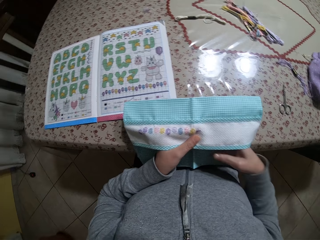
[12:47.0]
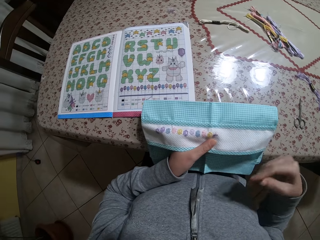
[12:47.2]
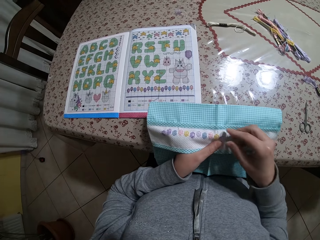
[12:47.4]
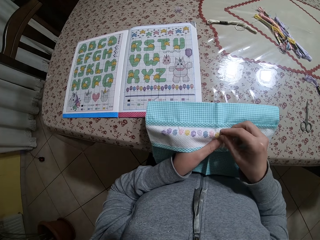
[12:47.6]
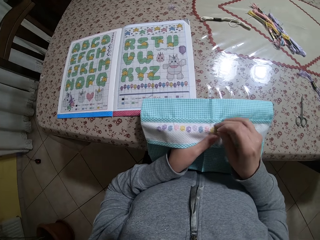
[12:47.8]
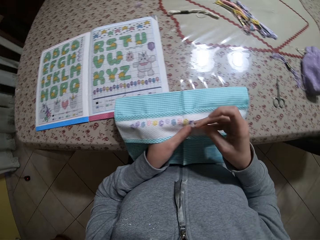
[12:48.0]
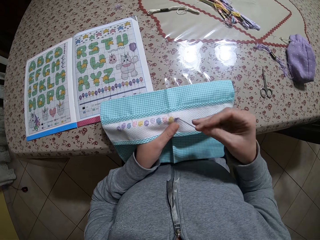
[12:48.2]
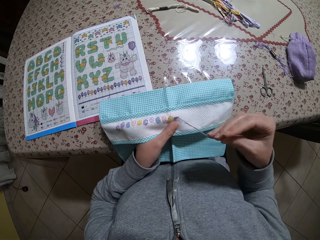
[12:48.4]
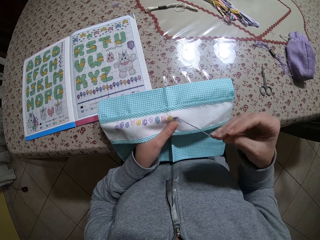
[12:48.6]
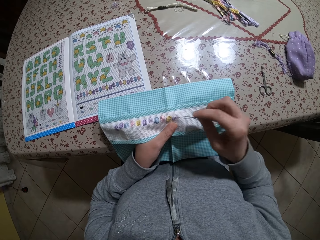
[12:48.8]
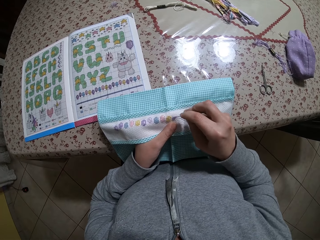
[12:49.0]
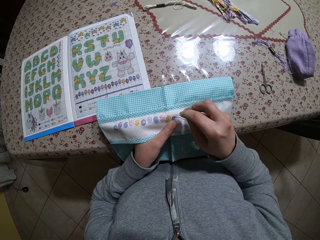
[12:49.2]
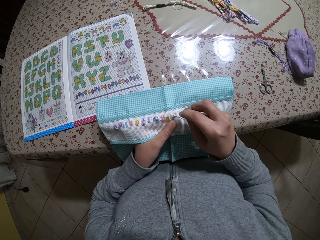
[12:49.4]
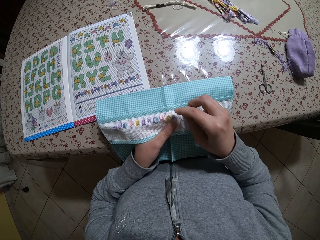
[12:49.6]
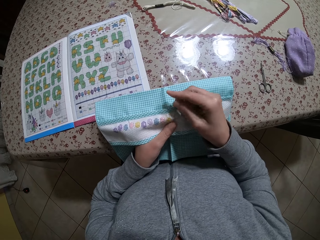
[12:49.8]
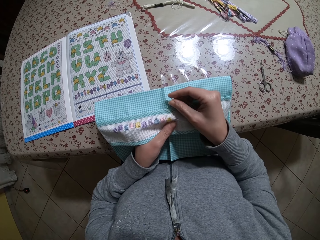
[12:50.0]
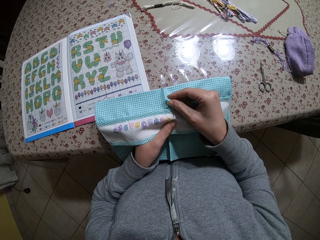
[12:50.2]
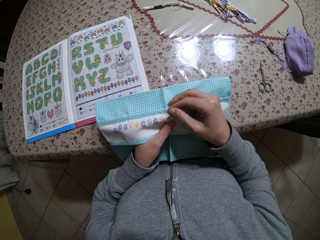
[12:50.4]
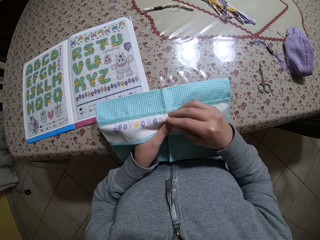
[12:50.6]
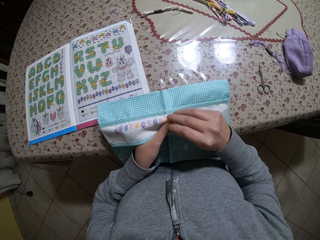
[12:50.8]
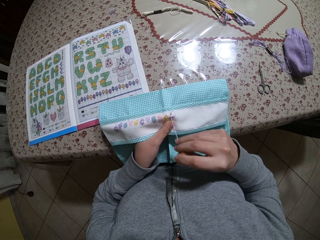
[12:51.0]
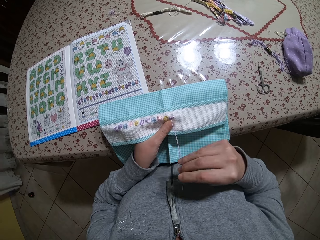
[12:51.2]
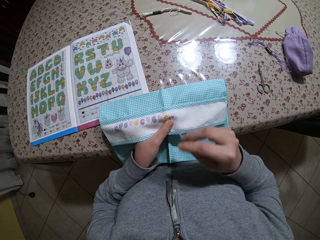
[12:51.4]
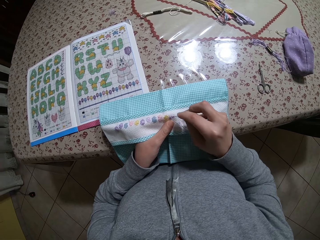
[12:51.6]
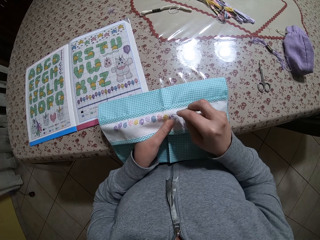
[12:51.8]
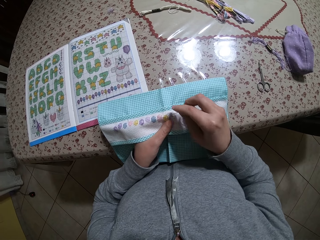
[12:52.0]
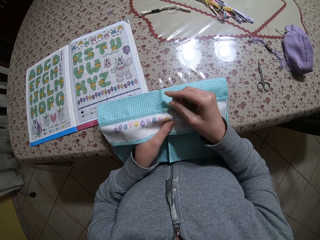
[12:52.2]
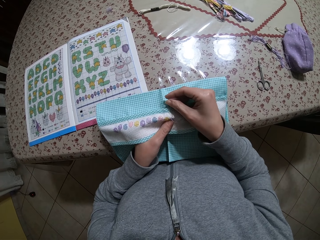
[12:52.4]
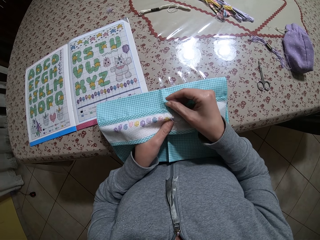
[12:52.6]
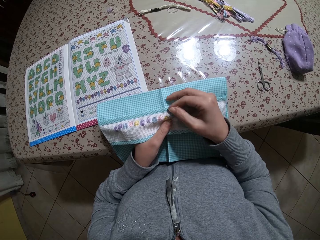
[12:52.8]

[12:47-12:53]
The camera wearer sews the cloth.

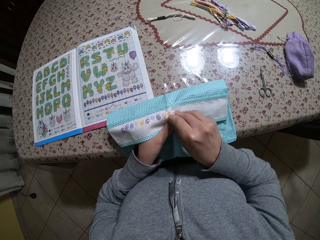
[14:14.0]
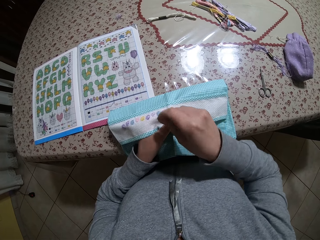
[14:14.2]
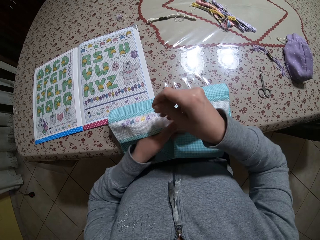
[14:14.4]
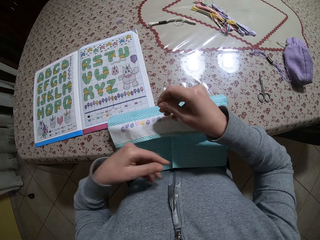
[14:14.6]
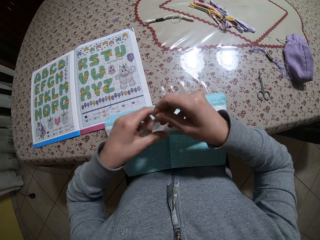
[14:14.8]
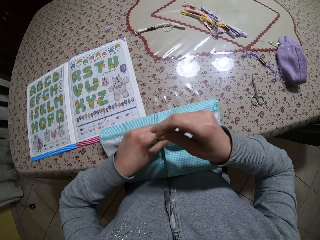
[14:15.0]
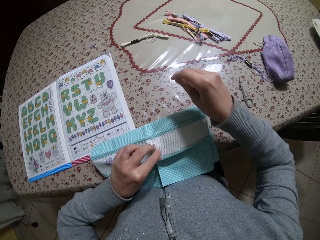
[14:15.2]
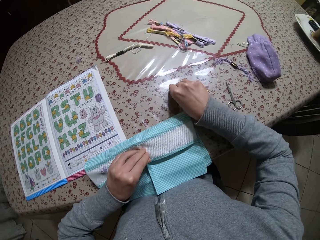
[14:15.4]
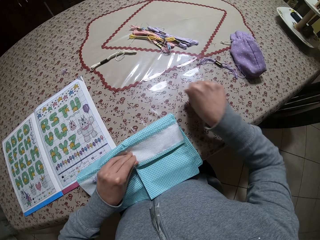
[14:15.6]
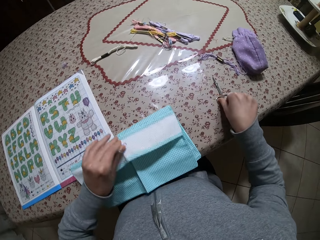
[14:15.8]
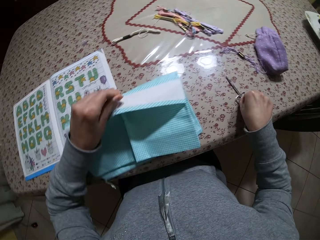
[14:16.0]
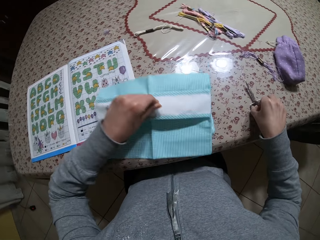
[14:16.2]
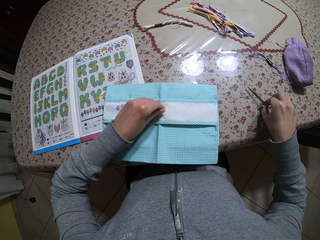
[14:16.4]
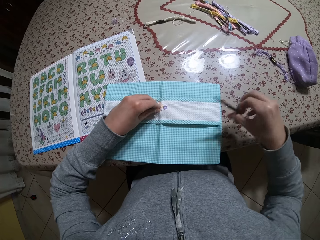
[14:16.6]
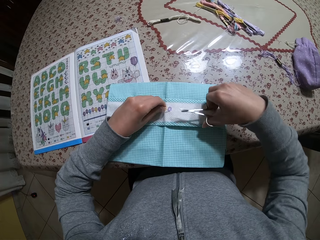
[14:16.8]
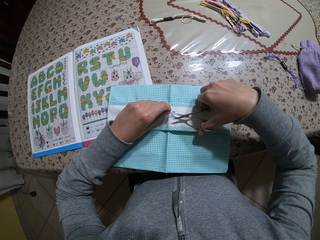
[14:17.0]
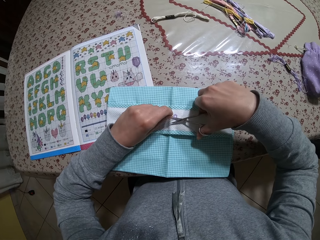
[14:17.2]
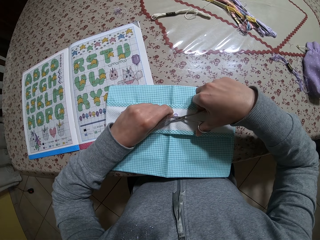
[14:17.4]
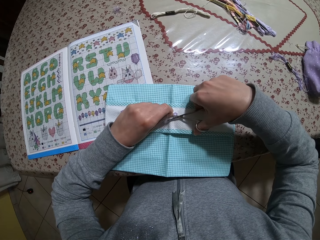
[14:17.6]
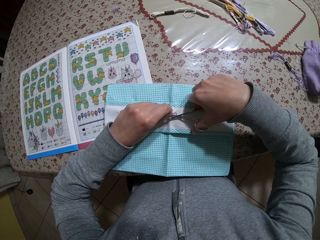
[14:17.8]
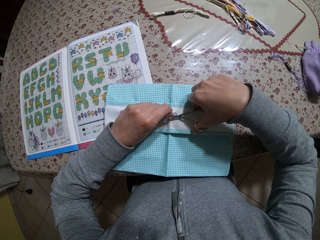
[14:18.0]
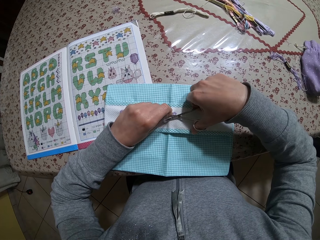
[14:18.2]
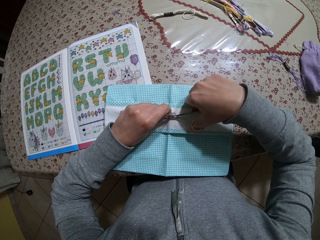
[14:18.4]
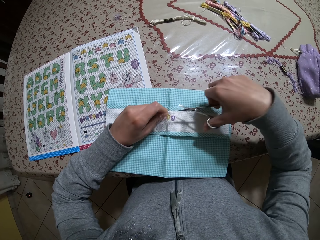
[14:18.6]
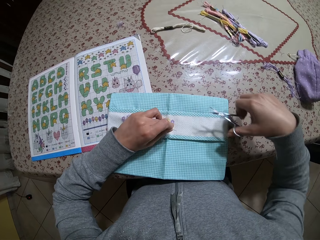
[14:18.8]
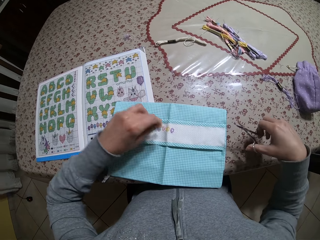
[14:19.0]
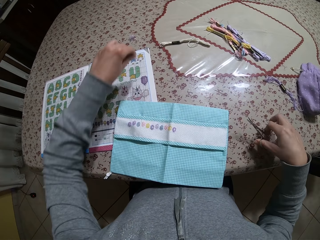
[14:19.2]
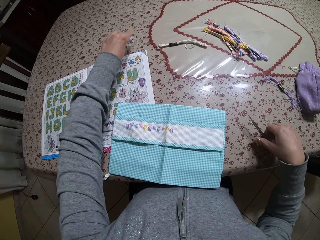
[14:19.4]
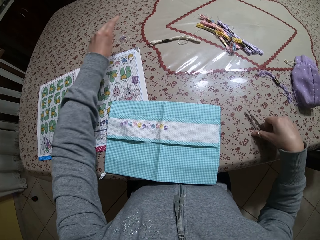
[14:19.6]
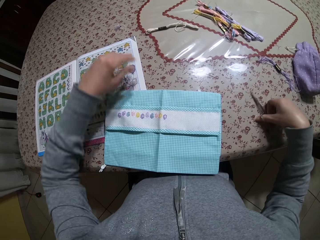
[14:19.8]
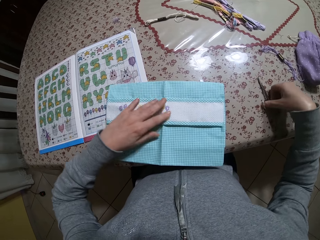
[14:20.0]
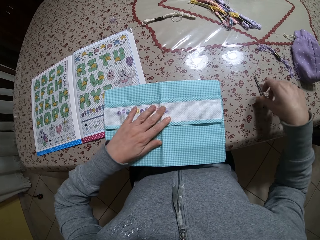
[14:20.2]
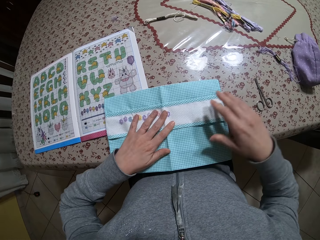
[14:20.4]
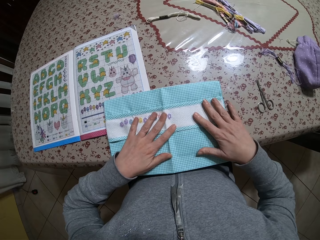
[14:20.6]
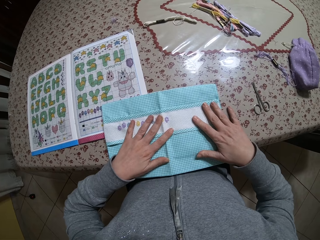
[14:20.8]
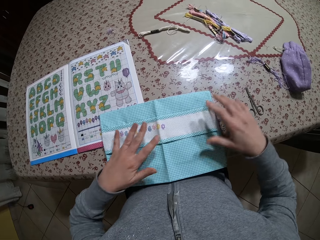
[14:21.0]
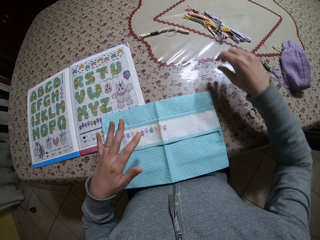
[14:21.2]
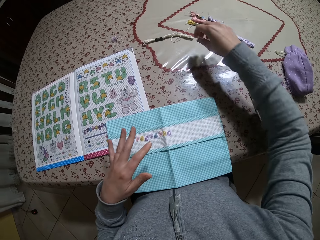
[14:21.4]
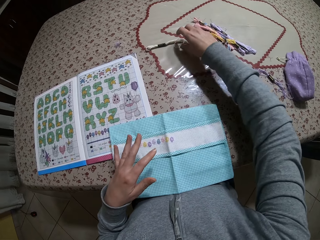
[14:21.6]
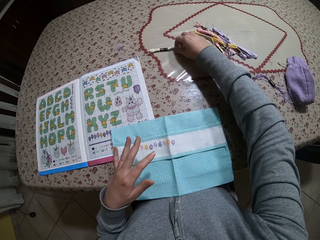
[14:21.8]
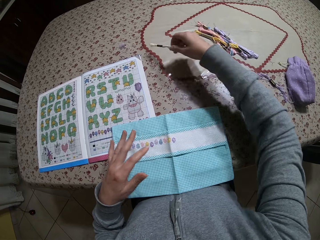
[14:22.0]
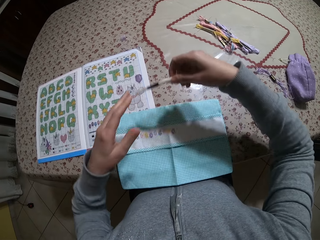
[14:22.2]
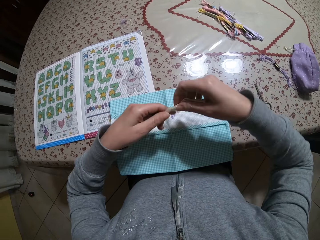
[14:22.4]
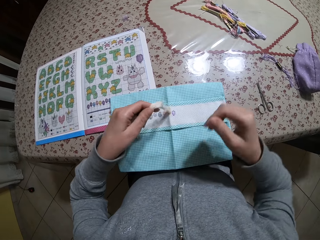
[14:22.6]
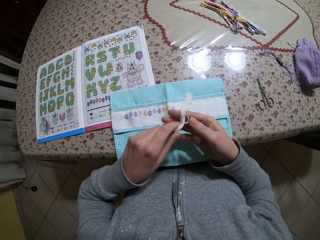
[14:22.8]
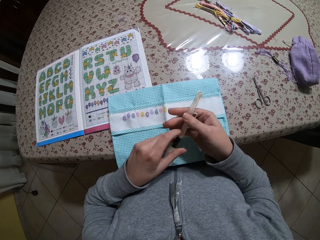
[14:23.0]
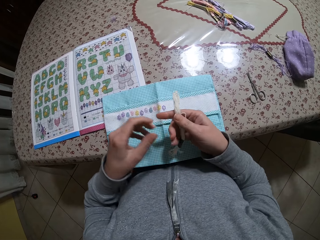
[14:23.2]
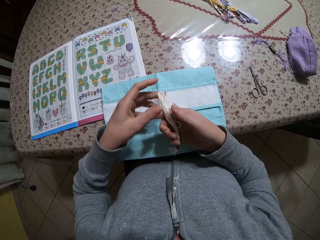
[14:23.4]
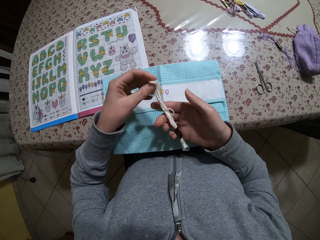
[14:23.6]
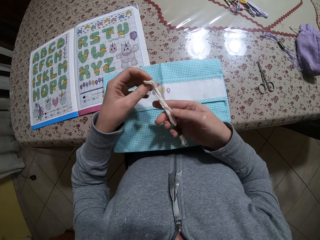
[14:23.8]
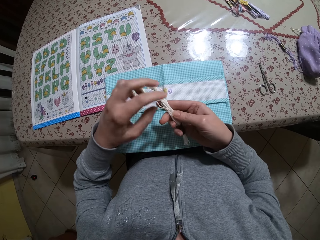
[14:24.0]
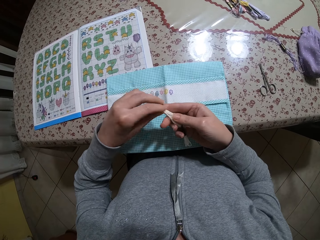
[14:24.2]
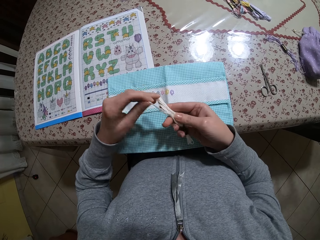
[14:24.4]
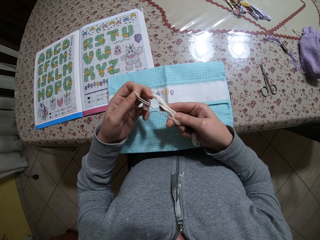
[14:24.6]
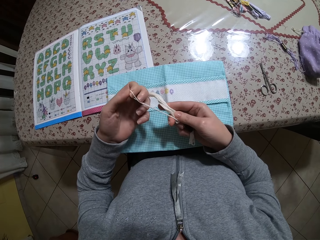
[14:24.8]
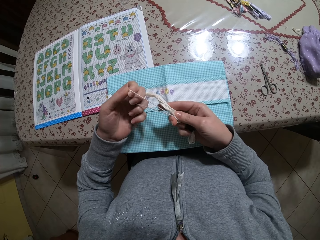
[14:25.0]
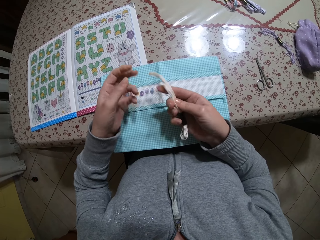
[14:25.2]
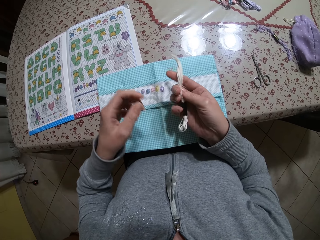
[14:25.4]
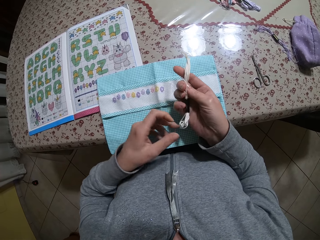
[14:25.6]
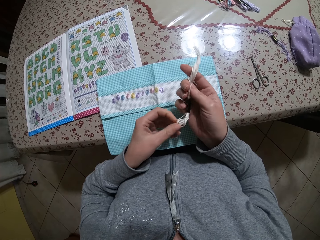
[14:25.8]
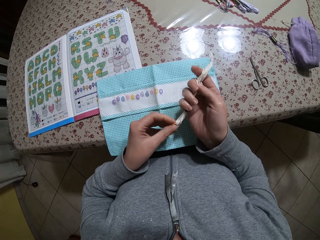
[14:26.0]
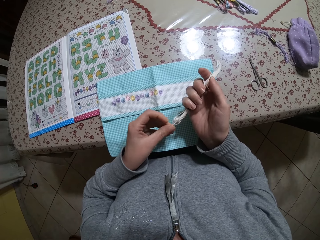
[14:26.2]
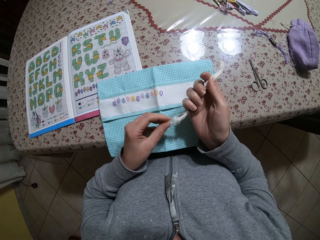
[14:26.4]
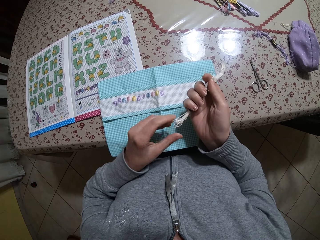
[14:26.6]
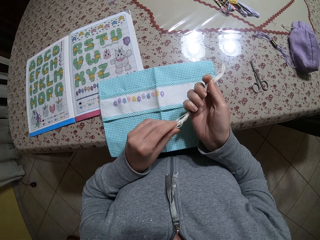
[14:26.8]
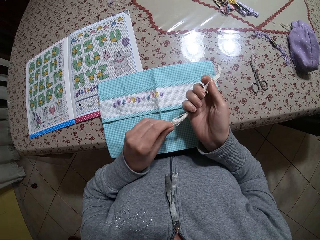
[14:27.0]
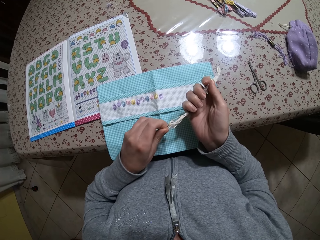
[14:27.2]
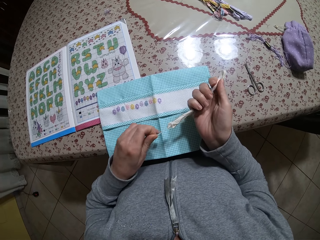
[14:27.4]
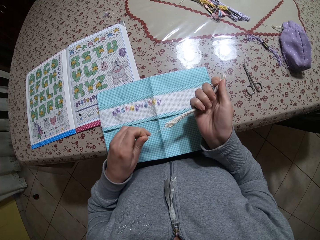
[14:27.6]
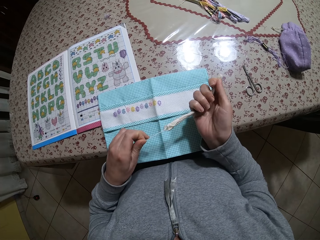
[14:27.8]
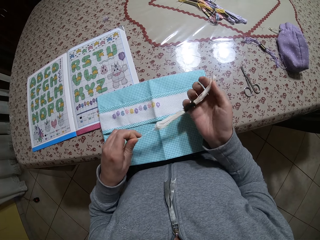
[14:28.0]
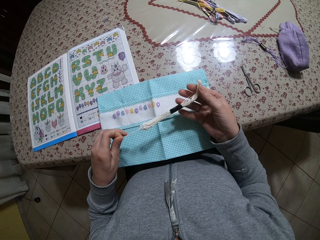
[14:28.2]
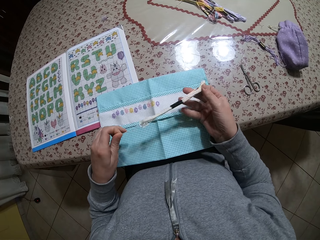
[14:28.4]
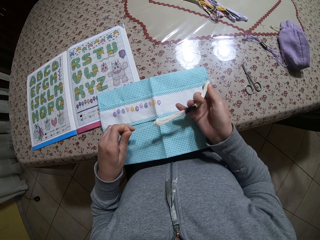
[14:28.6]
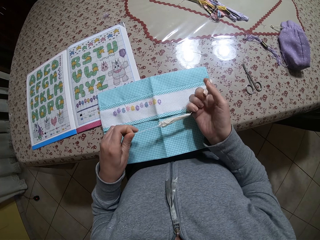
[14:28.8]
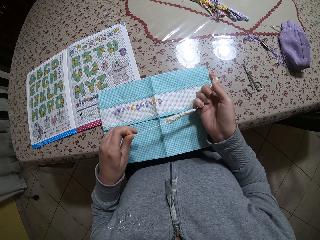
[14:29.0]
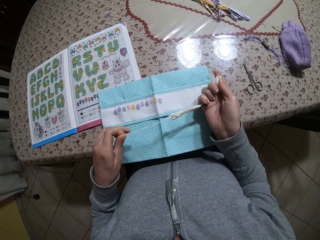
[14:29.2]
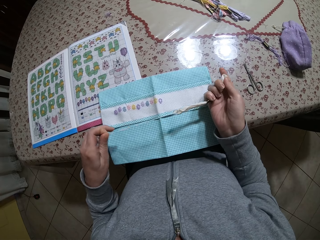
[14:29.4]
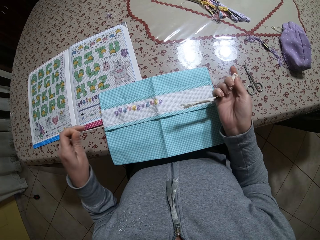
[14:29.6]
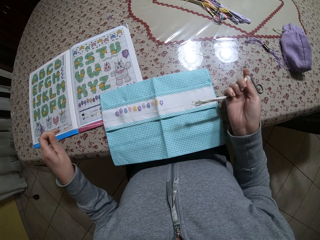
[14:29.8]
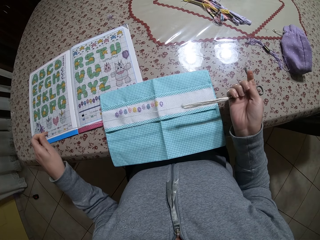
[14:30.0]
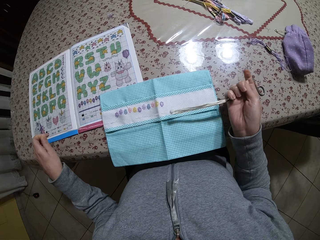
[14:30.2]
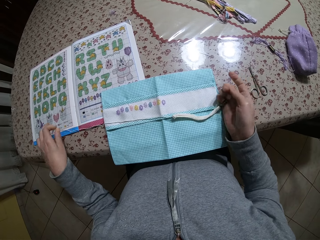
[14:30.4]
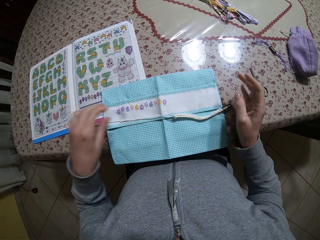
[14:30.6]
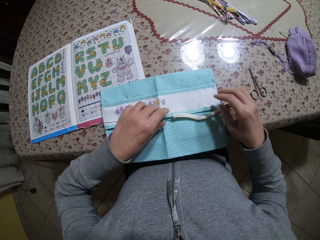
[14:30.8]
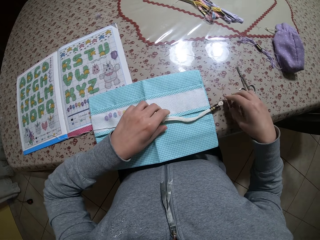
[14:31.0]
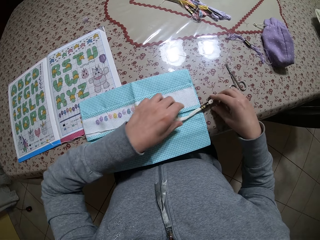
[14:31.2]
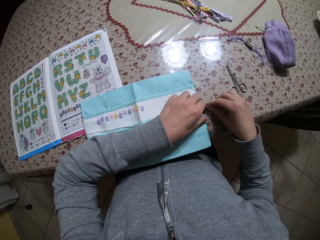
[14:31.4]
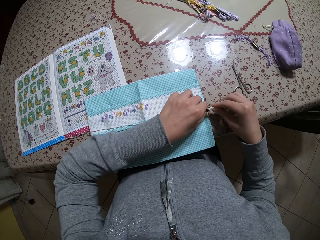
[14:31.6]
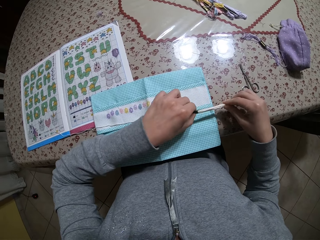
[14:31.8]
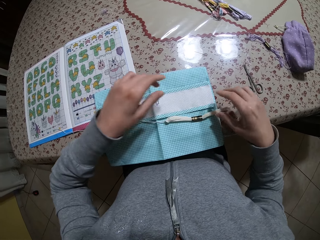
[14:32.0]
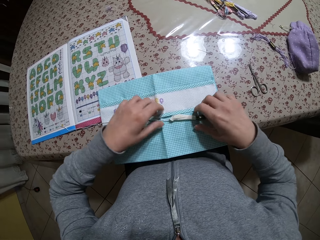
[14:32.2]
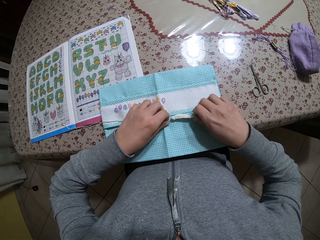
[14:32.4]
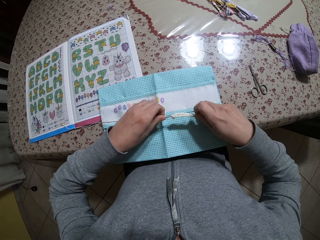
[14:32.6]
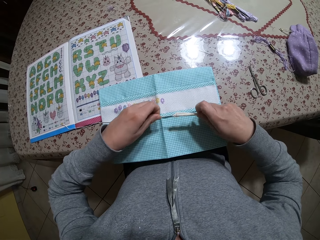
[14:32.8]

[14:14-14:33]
The camera wearer drops the needle on the table with his right hand. He picks up embroidery scissors with his right hand. He cuts the thread on his left hand with the embroidery scissors on his right hand. He throws the debris of the thread on the table with his left hand. He places his left hand on the fabric. He drops the scissors on the table with his right hand. He places his right hand on the fabric. He picks up a gray thread from the table with his right hand. He passes the gray thread from his right hand to his left hand. He passes the gray thread from his left hand to his right hand. He draws out the gray thread on his right hand with his left hand. He drops the gray thread on the table with both hands. He picks up the gray thread with his right hand. He moves a gray thread binder with his left hand.
